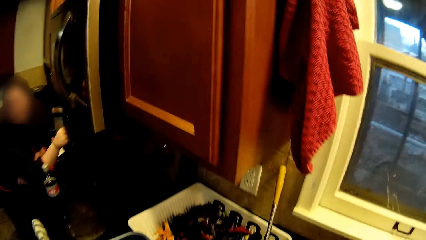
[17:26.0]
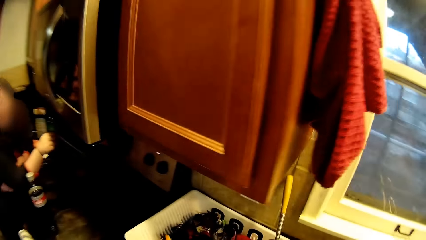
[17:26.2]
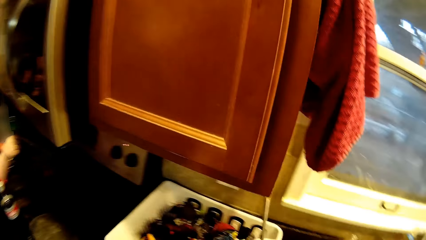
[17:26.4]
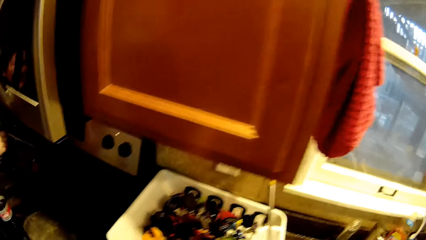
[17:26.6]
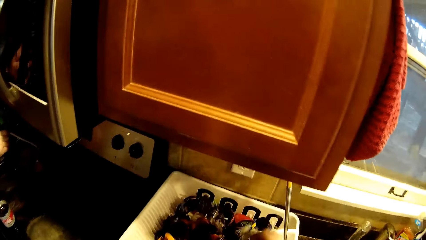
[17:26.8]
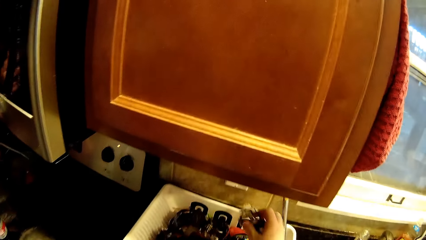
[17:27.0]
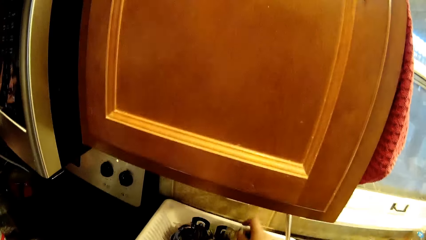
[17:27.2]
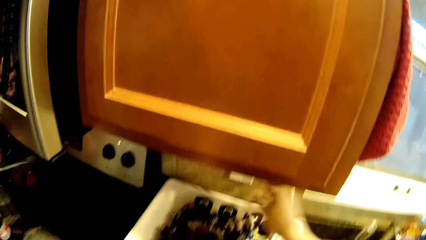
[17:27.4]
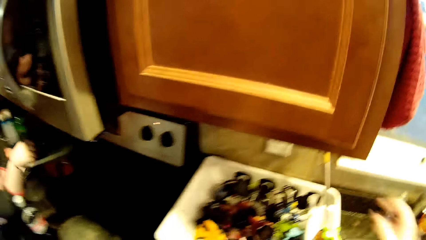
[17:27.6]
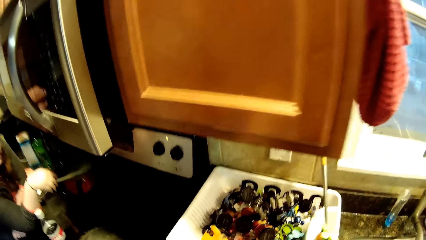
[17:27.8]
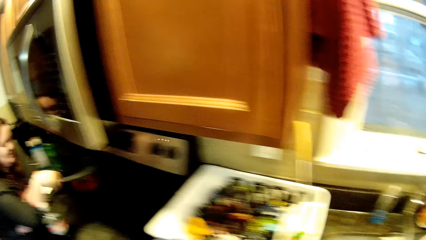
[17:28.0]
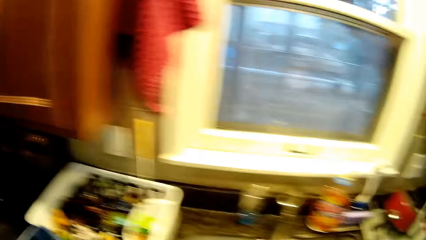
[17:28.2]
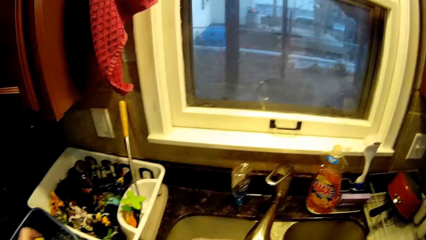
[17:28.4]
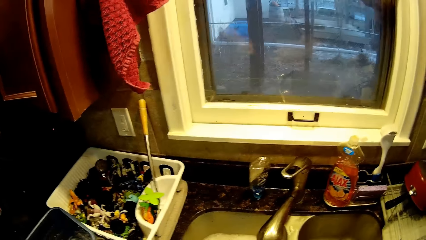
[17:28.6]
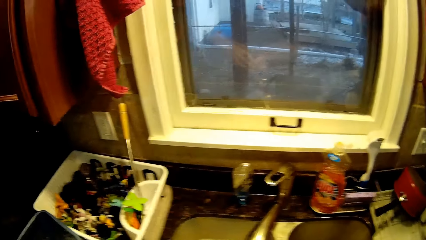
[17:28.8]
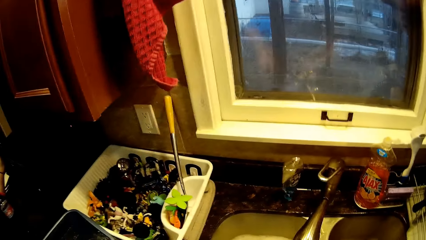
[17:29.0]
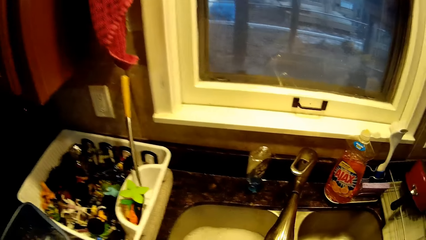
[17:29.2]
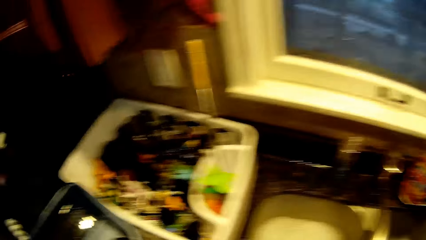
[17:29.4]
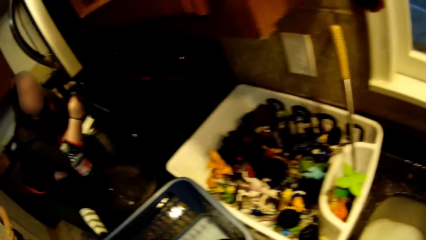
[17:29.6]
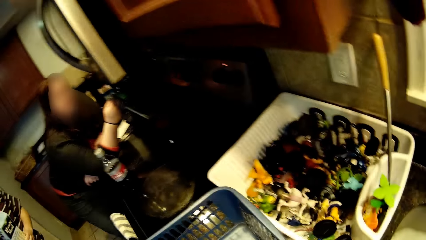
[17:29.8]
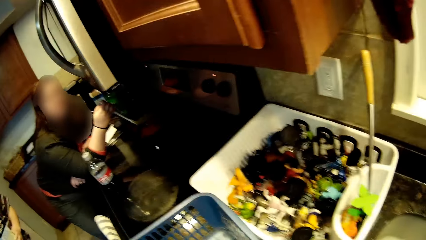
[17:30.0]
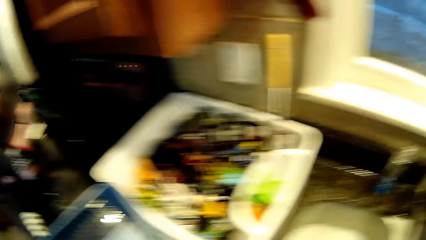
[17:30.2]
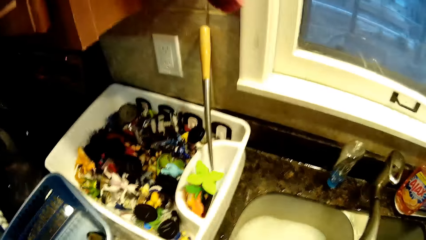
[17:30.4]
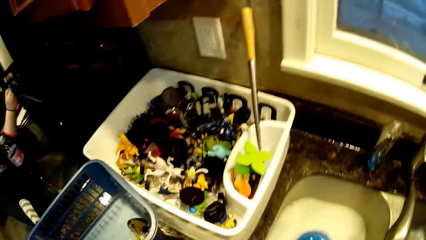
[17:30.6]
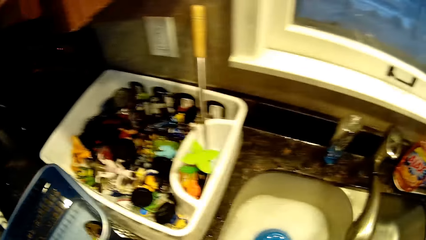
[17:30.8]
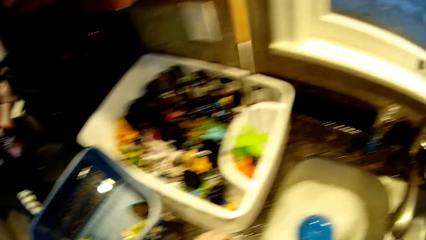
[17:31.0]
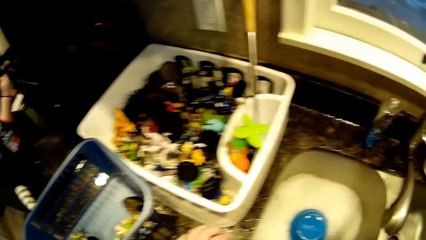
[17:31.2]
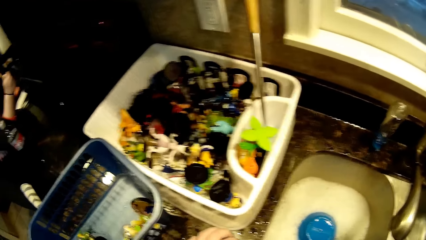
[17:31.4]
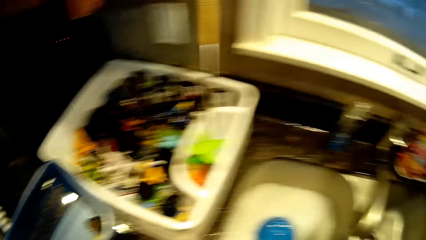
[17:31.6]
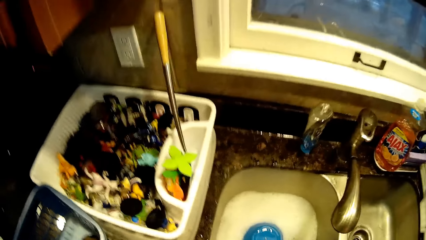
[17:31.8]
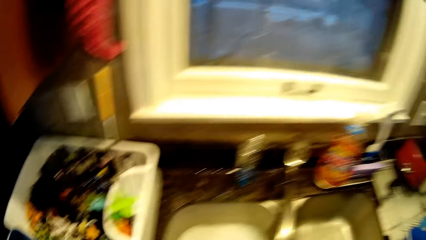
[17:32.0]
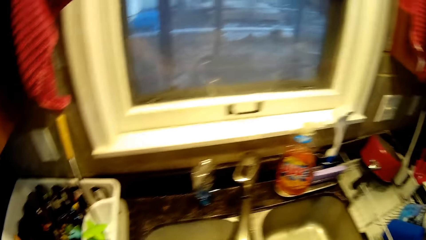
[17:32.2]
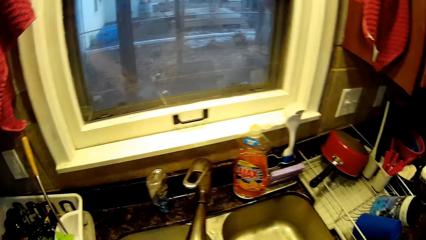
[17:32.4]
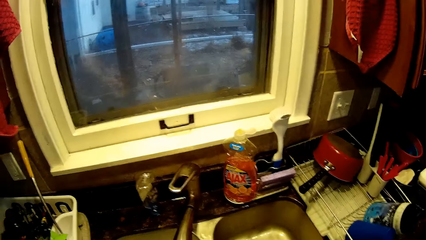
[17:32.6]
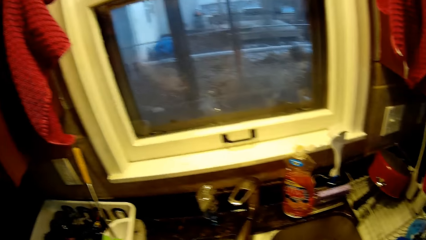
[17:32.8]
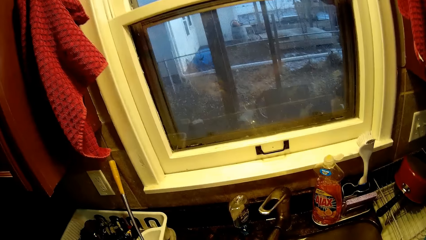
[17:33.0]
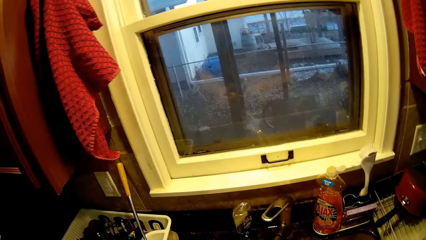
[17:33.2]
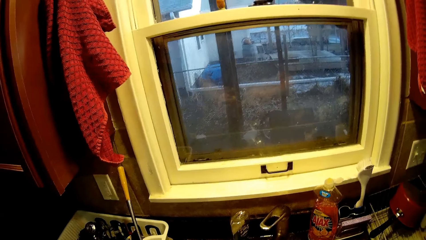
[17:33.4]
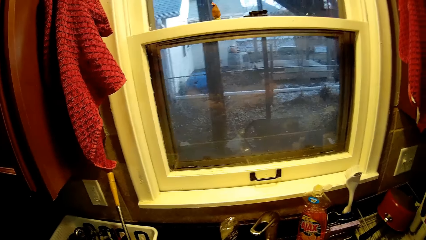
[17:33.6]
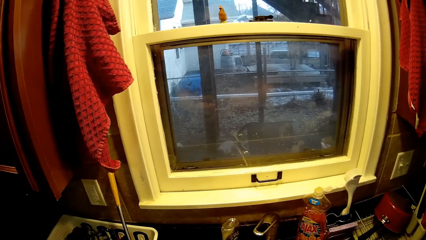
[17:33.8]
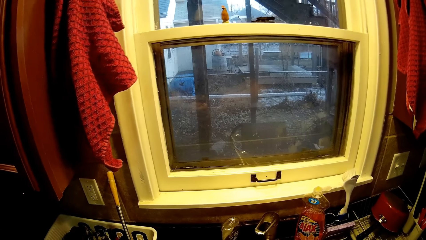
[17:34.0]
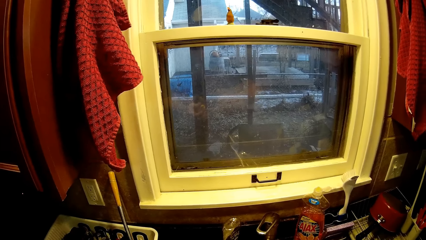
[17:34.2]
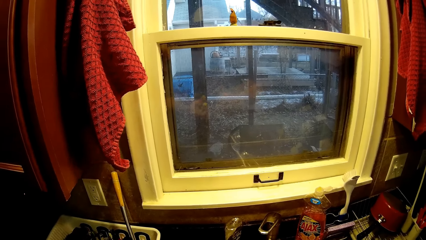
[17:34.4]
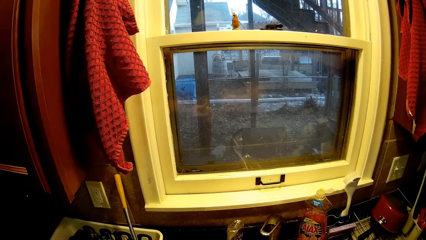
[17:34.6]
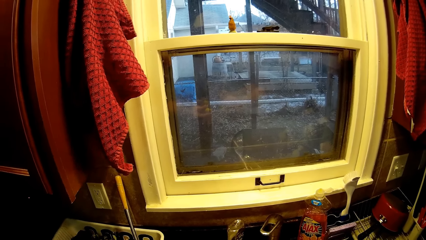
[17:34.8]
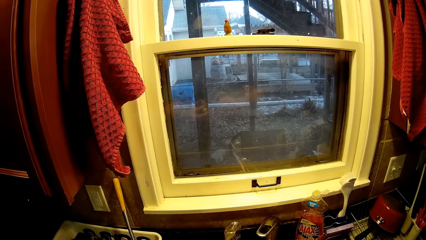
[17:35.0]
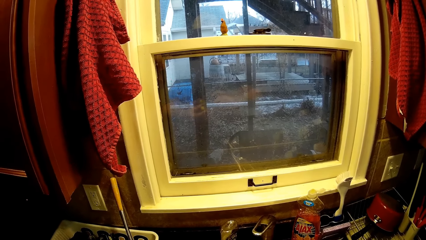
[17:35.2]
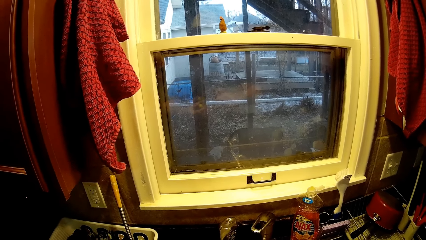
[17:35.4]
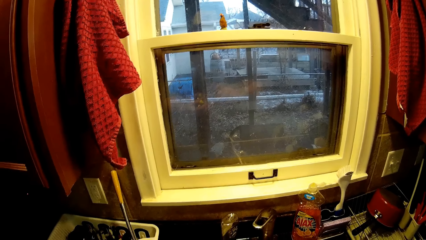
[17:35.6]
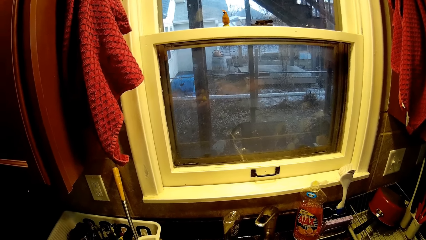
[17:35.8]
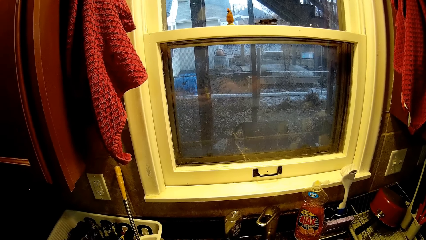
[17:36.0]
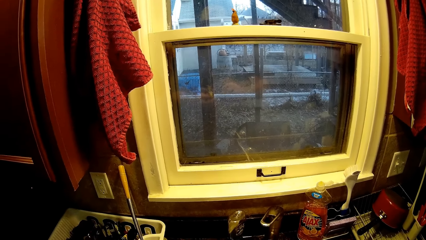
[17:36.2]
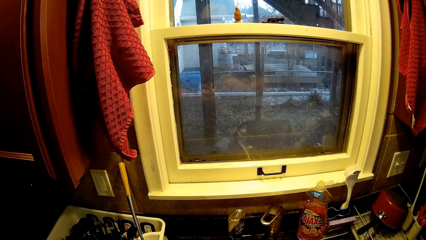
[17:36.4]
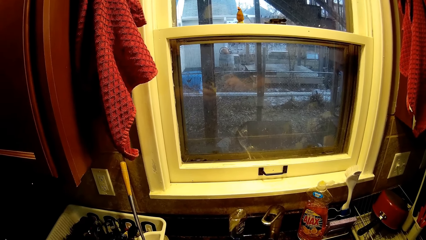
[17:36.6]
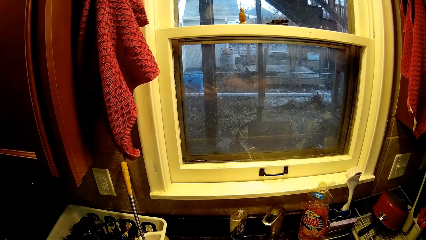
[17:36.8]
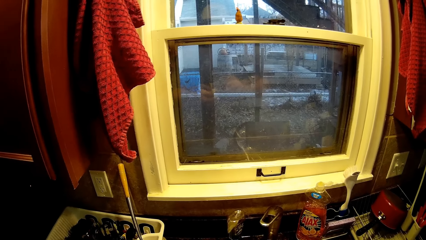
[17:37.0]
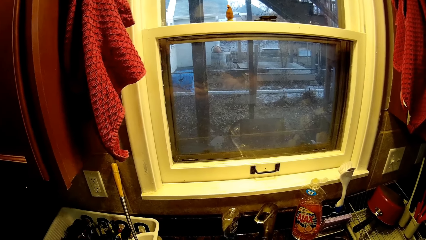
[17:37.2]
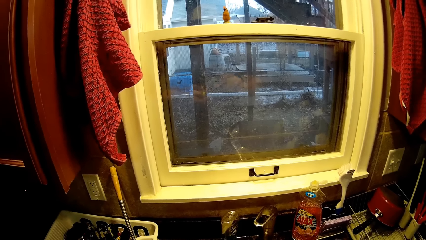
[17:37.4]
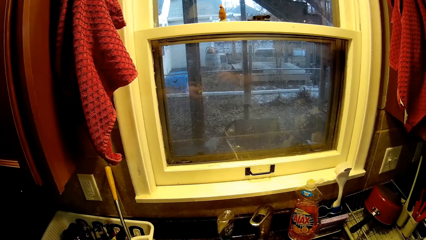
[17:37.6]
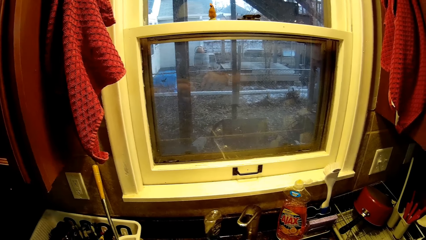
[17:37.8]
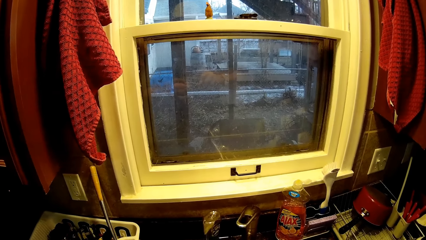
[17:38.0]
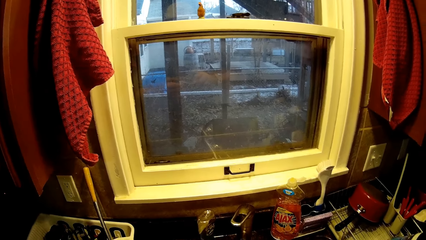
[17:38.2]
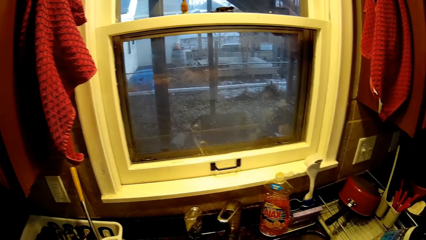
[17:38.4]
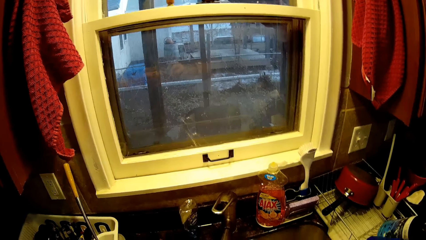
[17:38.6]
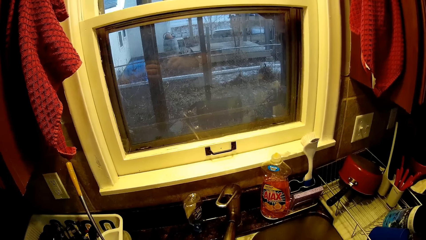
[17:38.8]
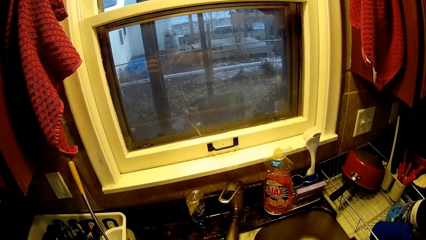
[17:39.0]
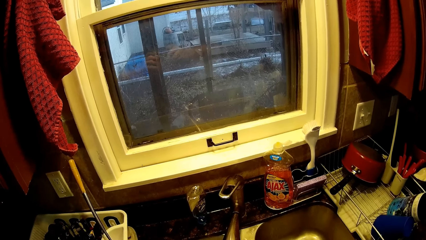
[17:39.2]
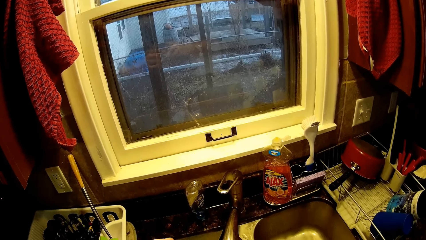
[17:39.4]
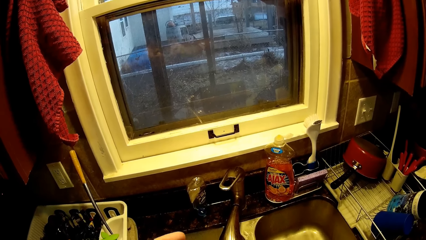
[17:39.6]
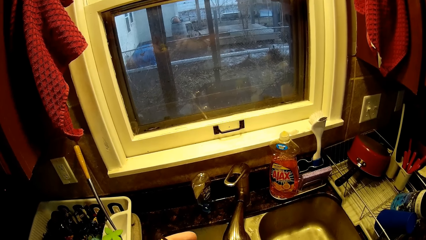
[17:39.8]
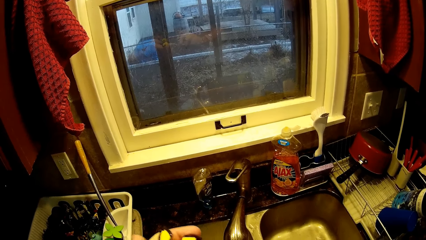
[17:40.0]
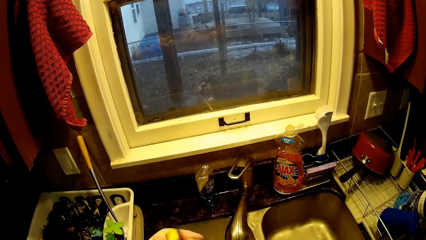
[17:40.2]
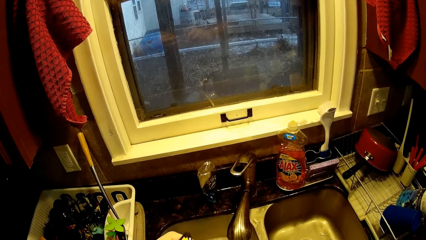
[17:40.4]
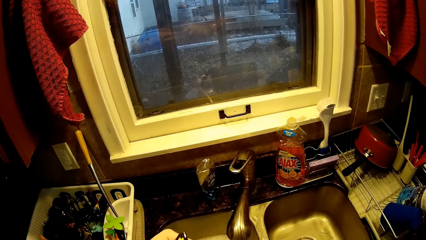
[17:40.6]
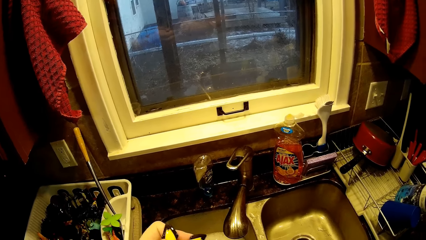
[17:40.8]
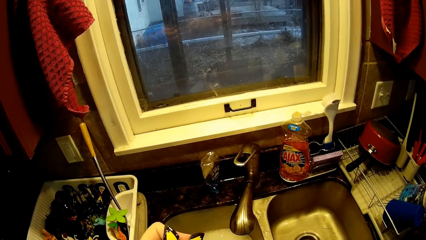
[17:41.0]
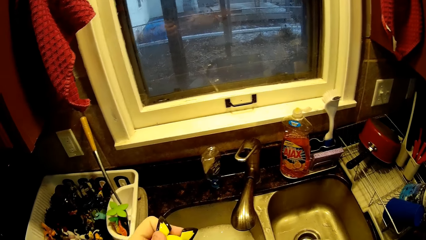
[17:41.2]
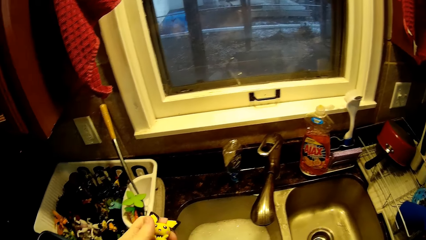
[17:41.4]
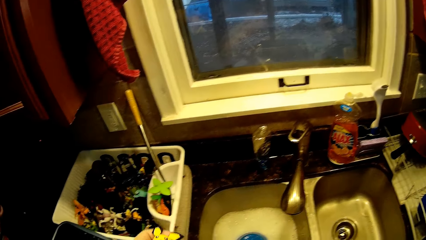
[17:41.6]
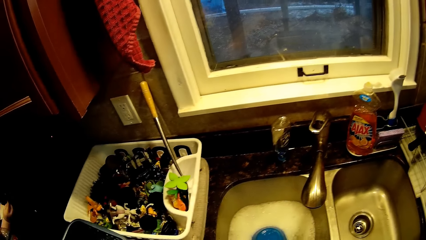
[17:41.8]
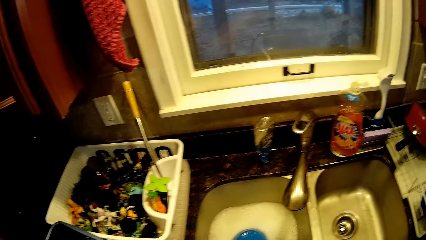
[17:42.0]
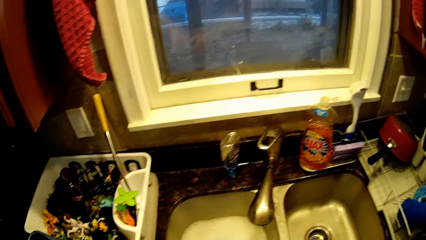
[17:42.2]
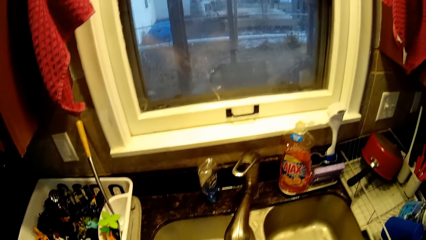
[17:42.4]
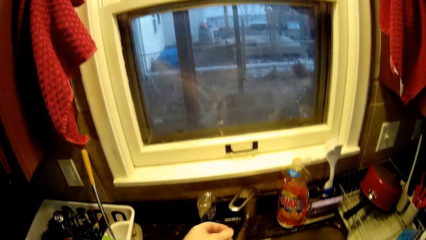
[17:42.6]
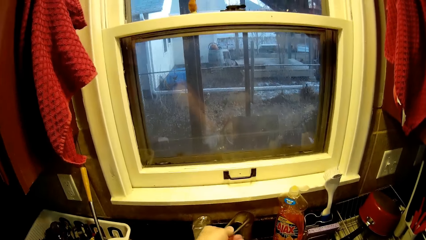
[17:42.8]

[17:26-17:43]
The camera wearer puts down the toy in a dish rack or the basin. They scrub the toy with a toothbrush.
